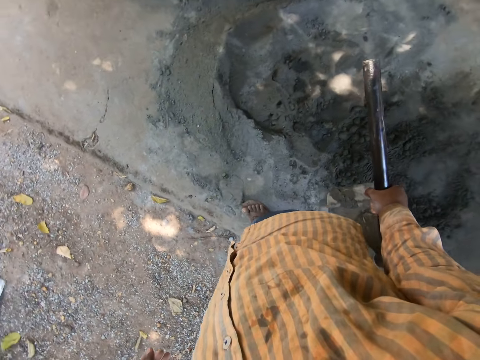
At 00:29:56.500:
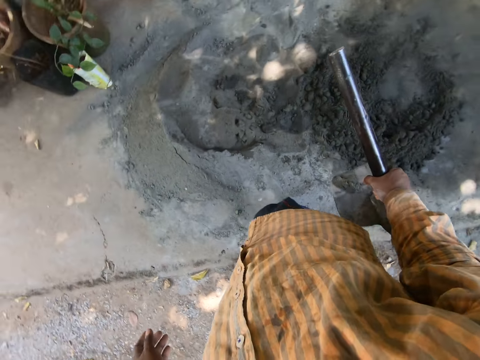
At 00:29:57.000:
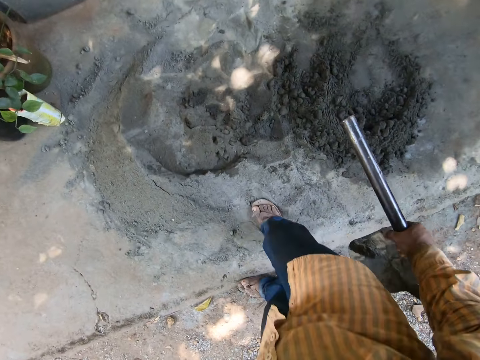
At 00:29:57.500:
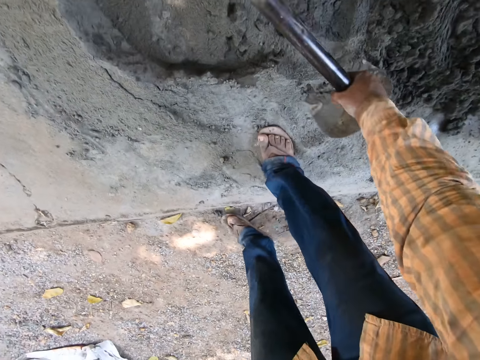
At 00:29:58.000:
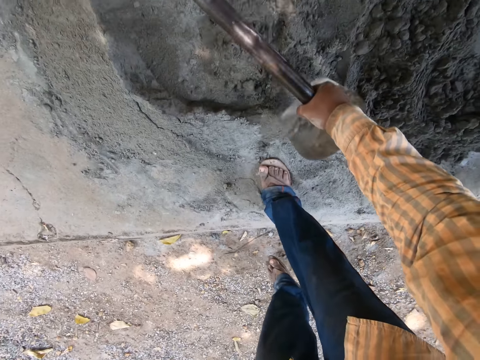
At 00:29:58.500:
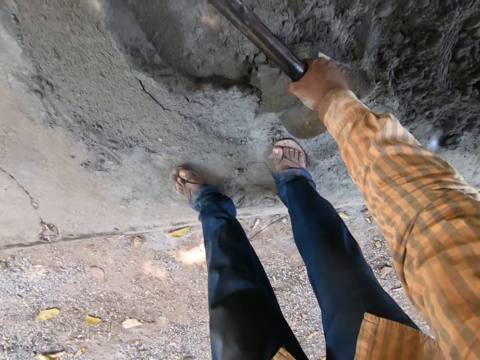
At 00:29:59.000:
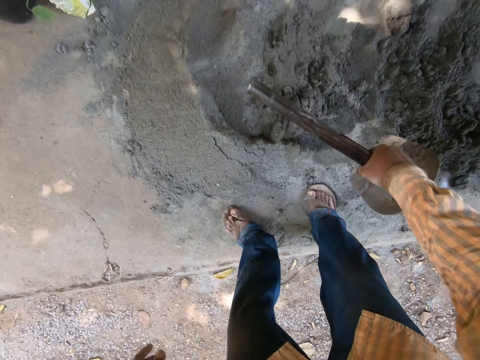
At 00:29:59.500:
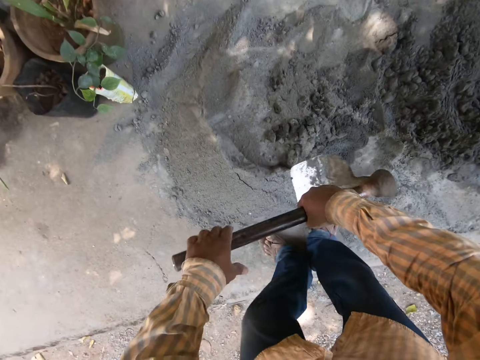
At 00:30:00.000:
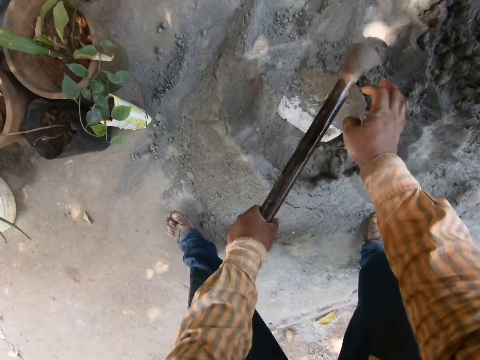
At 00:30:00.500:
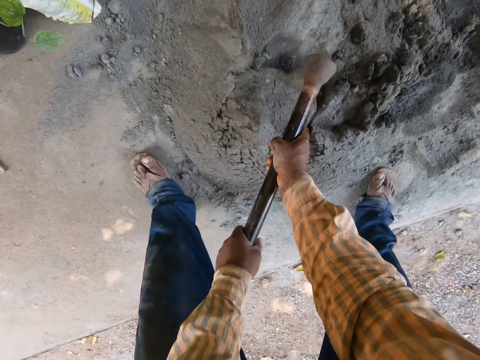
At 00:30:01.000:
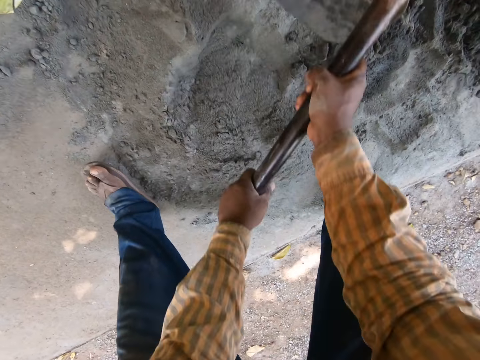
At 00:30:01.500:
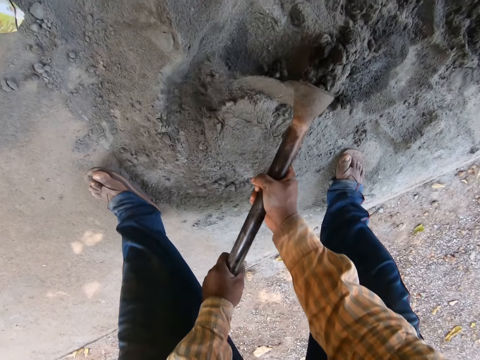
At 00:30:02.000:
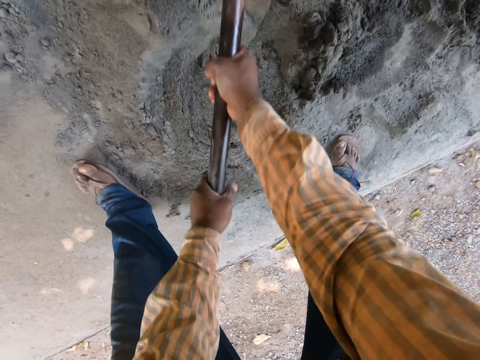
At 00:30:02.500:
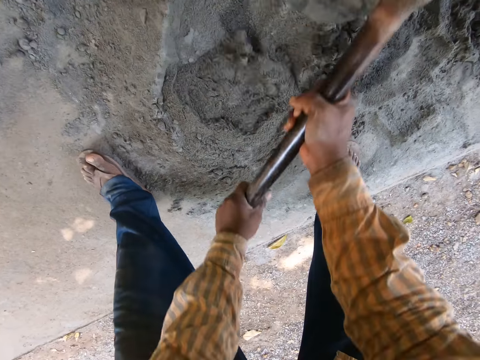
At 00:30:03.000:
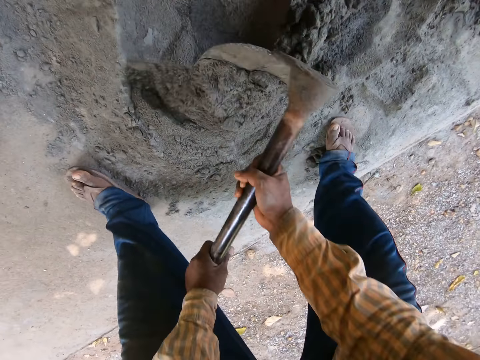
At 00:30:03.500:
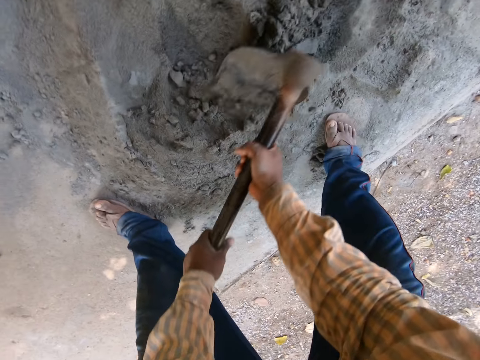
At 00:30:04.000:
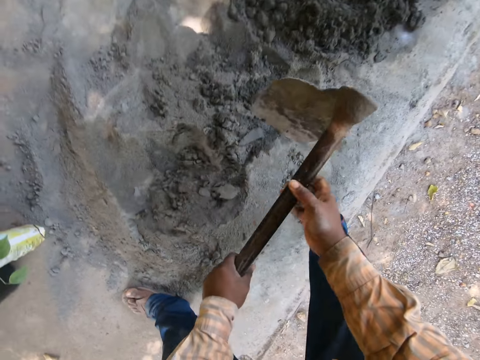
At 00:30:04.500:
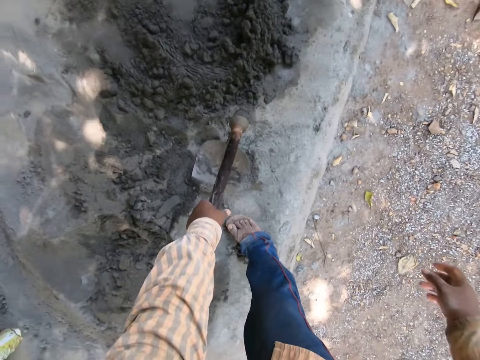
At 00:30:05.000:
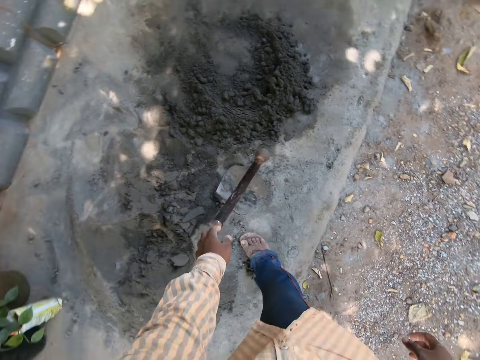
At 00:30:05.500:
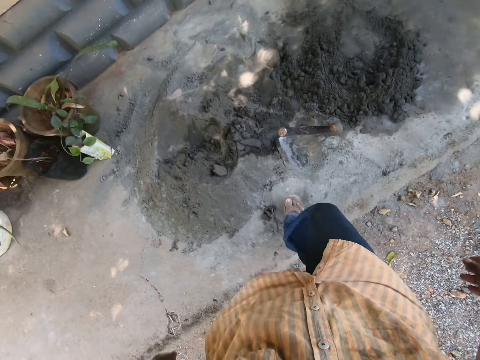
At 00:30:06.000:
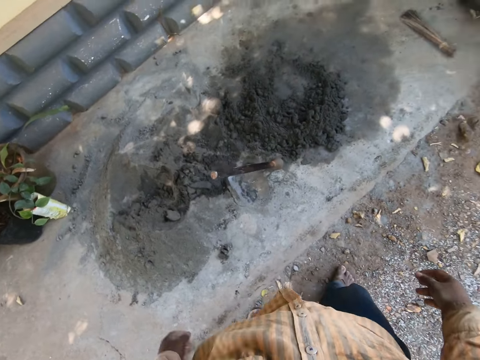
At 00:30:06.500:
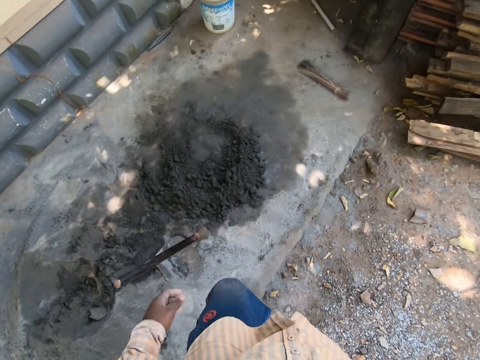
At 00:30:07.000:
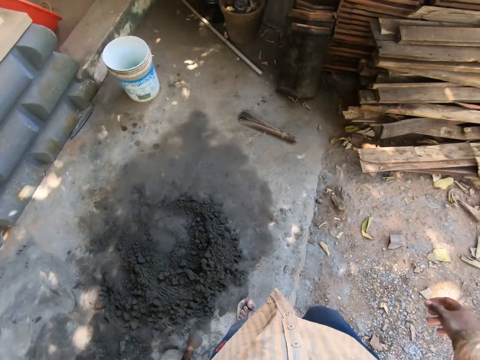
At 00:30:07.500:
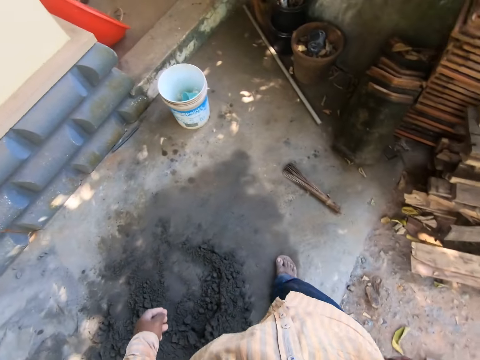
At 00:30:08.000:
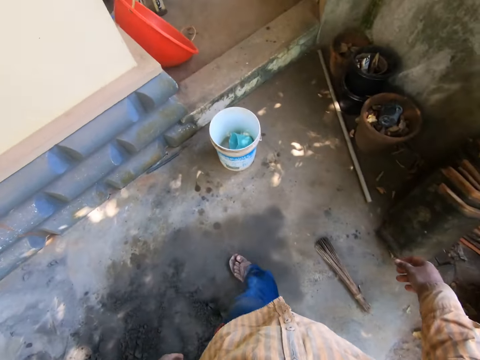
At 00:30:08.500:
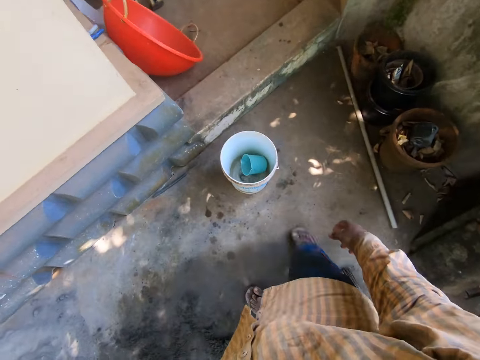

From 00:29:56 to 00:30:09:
The camera wearer mixes the mortar on the floor with the hoe in his right hand. He holds the hoe with both hands. He holds the hoe with his left hand. He holds the hoe with both hands. He mixes the mortar on the floor with the hoe in his right hand. He holds the hoe with his left hand. He places the hoe on the floor with his left hand. He walks in the compound.

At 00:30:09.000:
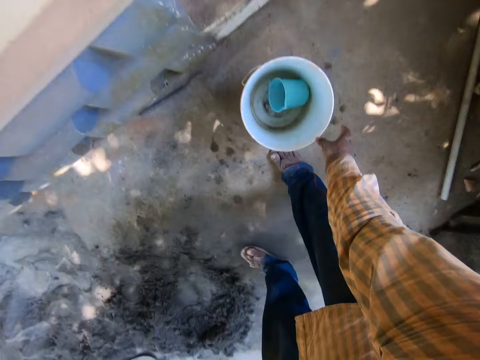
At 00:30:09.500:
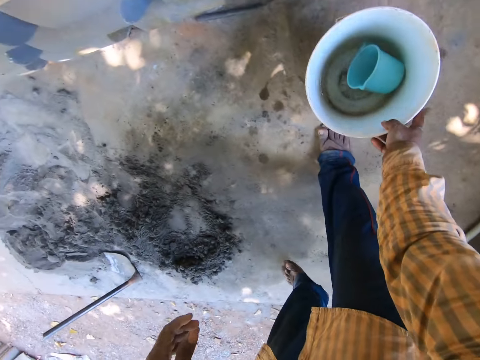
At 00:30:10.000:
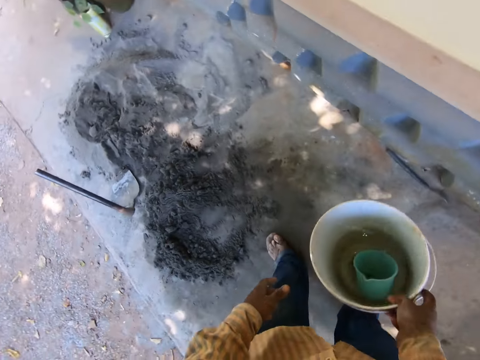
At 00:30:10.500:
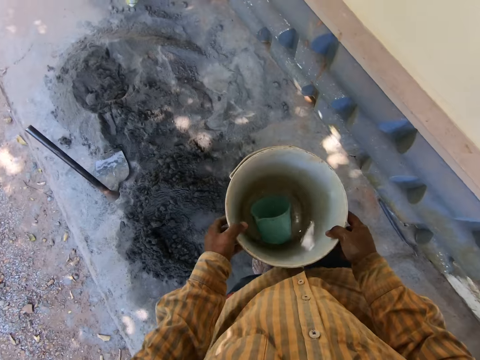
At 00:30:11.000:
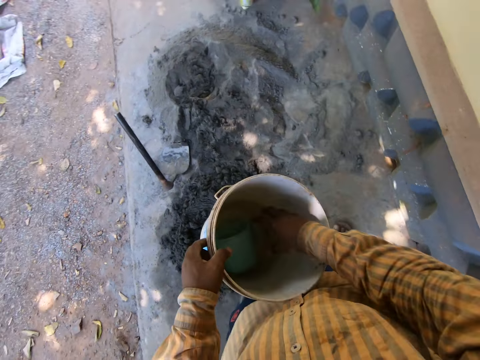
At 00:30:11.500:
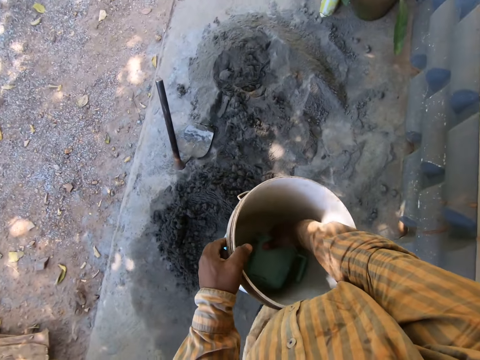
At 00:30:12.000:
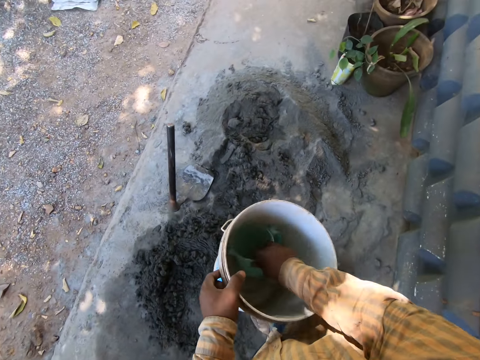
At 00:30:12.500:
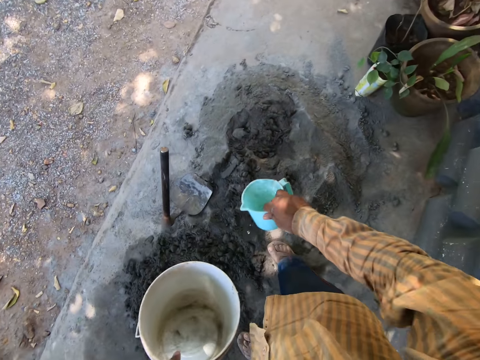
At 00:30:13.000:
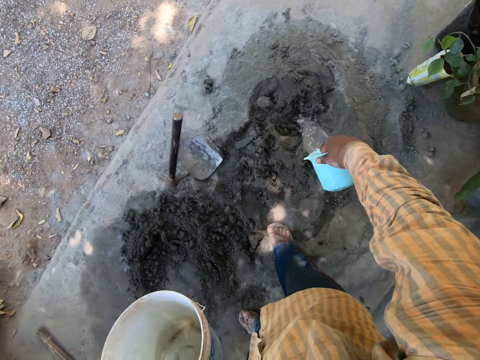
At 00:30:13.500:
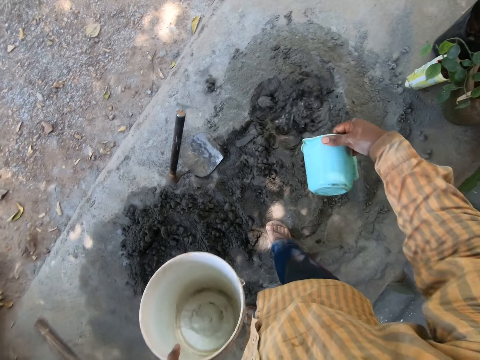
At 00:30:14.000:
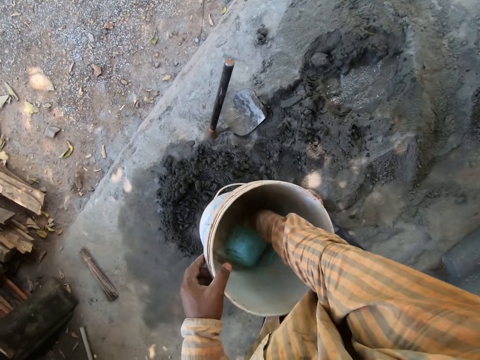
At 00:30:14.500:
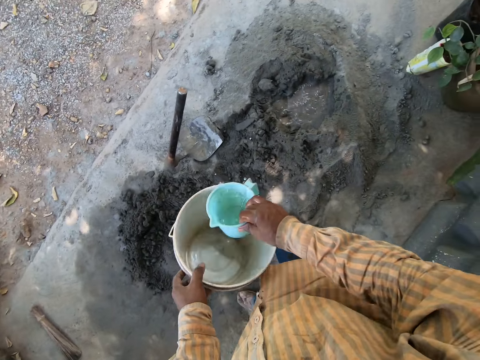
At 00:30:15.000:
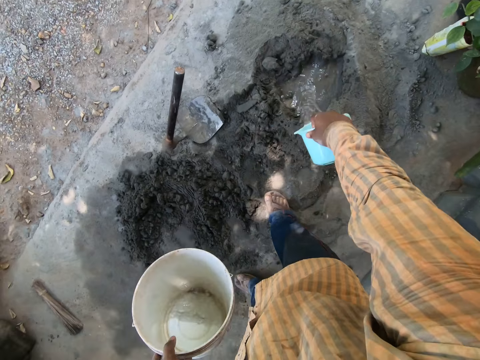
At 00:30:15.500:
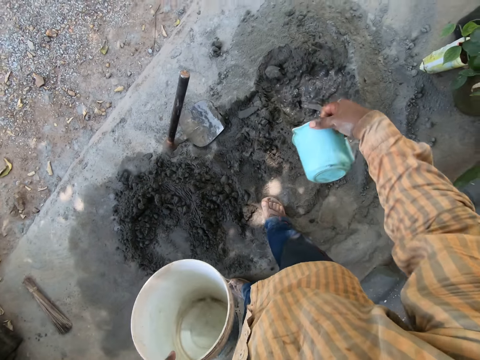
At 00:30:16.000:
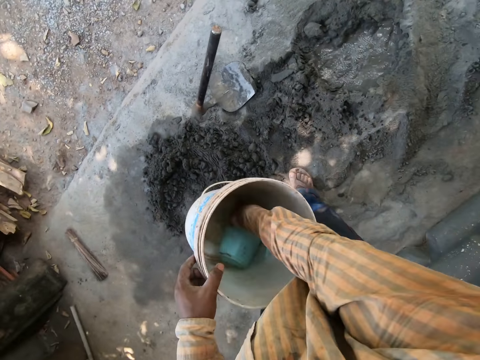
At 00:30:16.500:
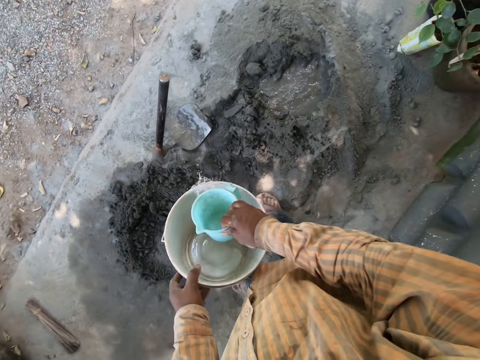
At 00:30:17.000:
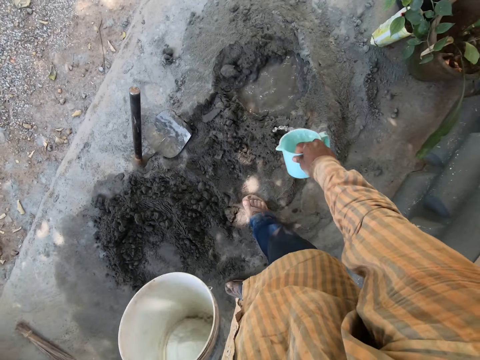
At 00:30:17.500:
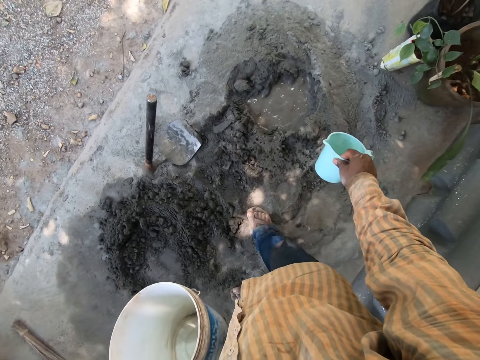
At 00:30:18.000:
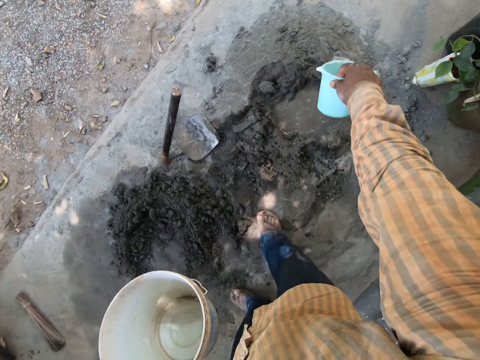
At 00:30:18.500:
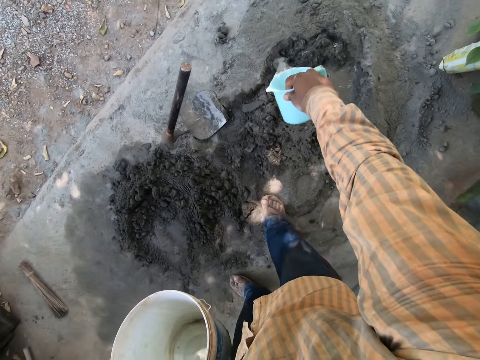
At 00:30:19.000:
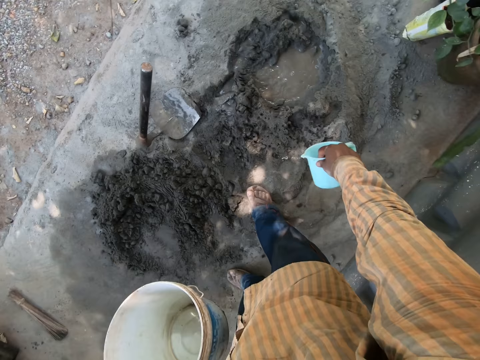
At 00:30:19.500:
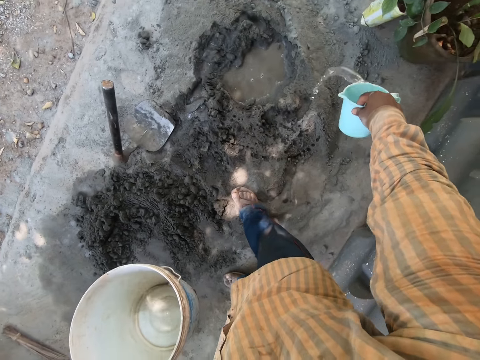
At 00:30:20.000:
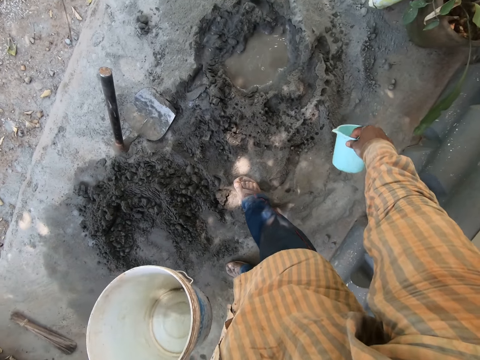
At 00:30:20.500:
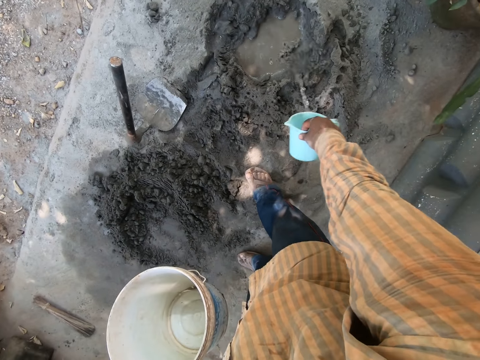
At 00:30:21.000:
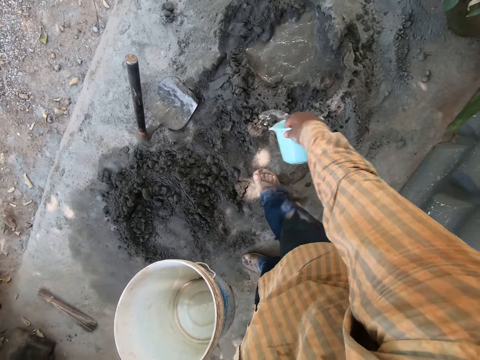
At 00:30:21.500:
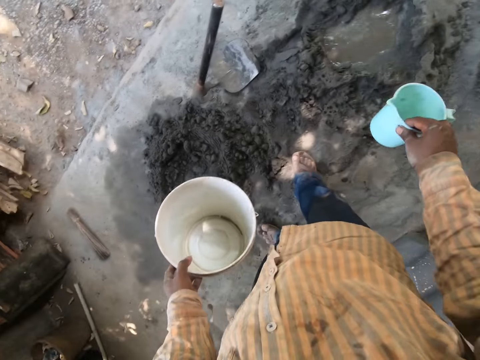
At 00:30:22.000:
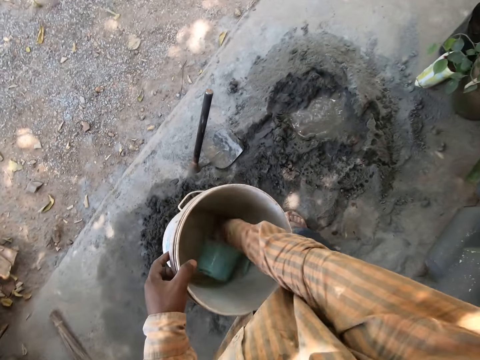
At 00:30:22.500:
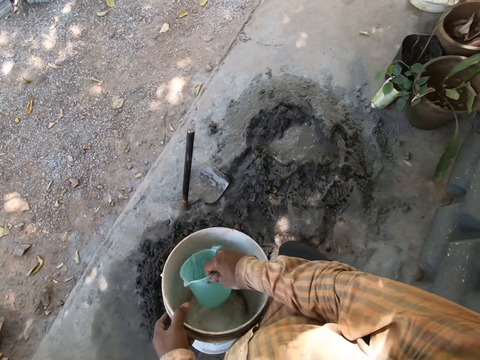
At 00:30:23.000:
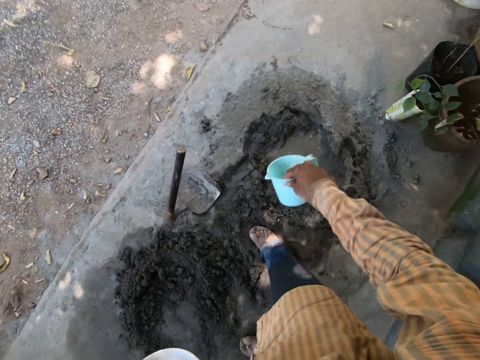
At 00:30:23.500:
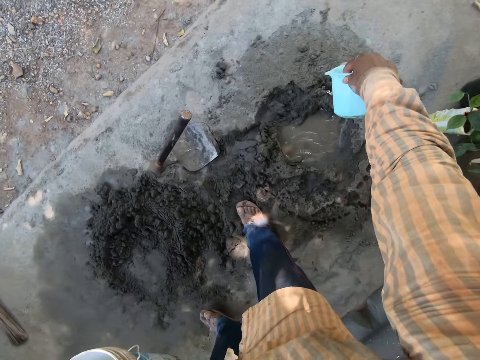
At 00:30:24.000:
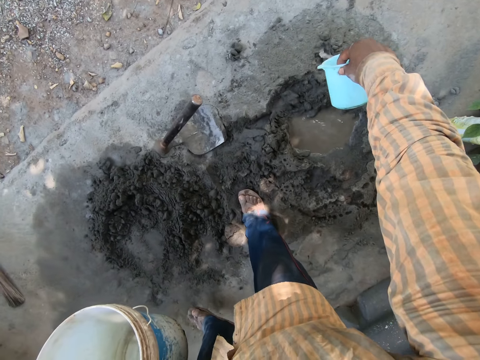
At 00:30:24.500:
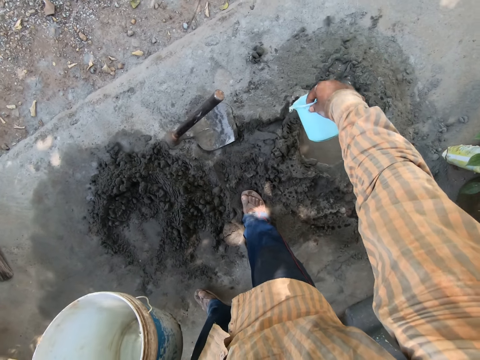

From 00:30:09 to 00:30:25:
The camera wearer picks up the bucket from the floor with his right hand. He holds the bucket with both hands. He passes the bucket to the left hand. He holds the bucket with his left hand. He holds the cup or jug in the bucket with his right hand. He fetches water from the bucket with the cup in his right hand. He picks up the jug. He pours the water on the mortar with the cup in his right hand. He fetches water from the bucket with the cup in his right hand. He pours the water on the mortar with the cup in his right hand. He fetches water from the bucket with the cup in his right hand. He pours the water on the mortar with the cup in his right hand. He fetches water from the bucket with the cup in his right hand. He pours the water on the mortar with the cup in his right hand.
